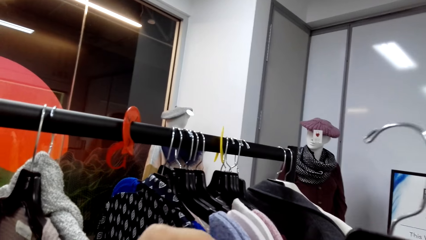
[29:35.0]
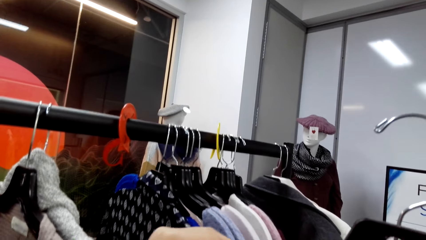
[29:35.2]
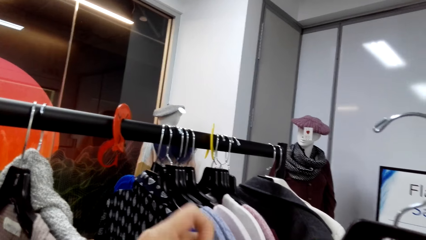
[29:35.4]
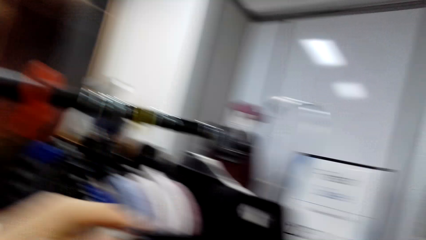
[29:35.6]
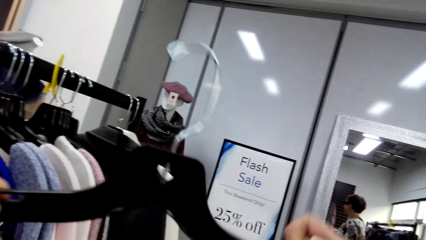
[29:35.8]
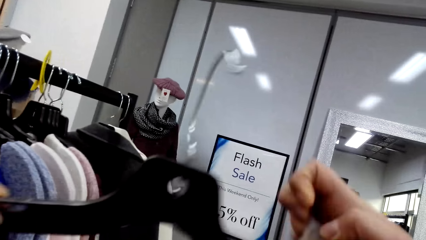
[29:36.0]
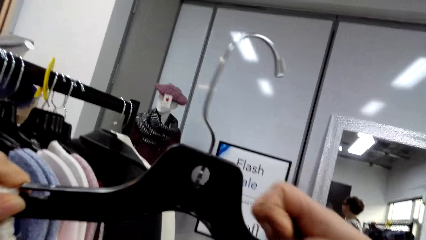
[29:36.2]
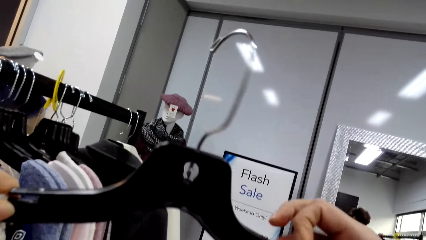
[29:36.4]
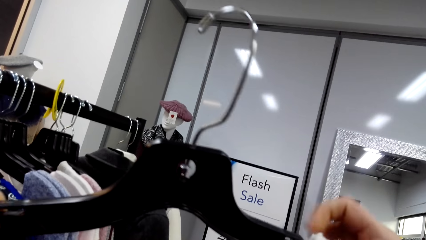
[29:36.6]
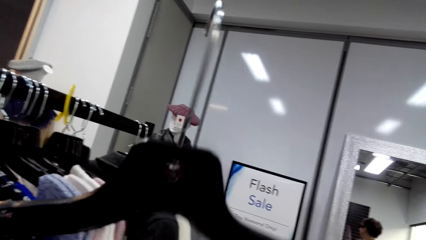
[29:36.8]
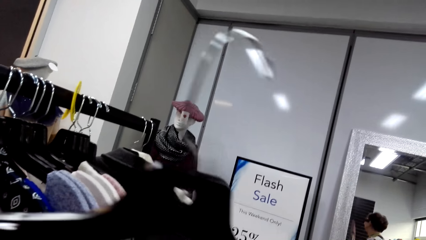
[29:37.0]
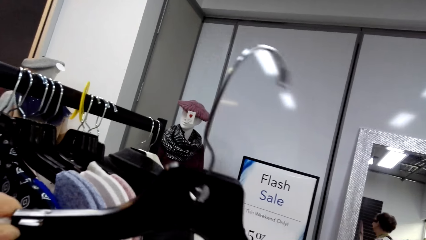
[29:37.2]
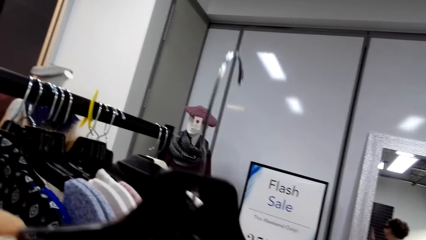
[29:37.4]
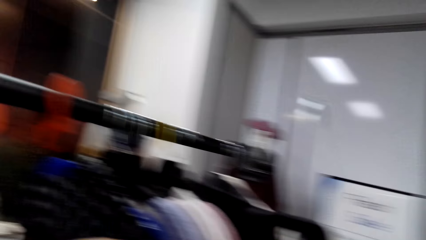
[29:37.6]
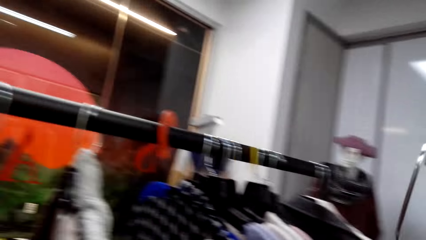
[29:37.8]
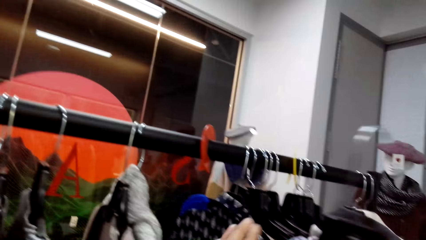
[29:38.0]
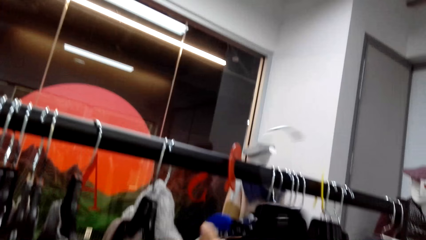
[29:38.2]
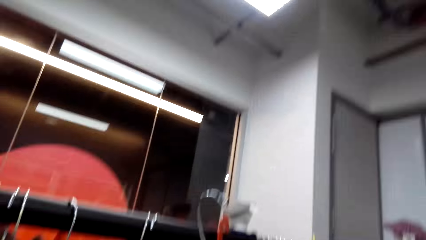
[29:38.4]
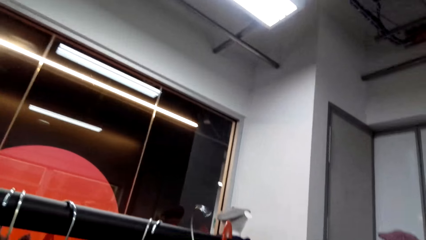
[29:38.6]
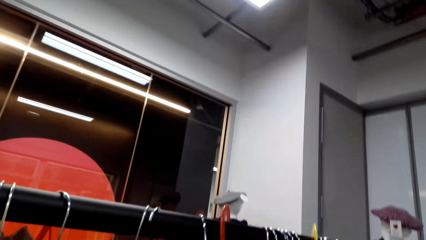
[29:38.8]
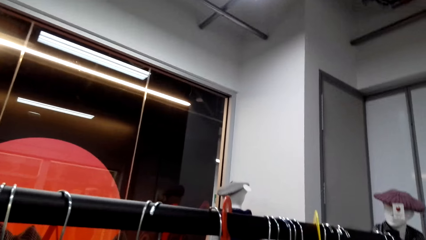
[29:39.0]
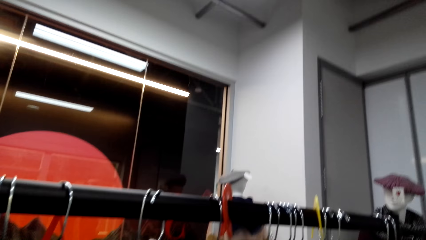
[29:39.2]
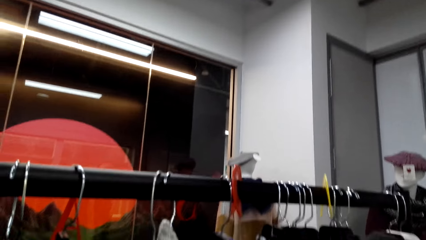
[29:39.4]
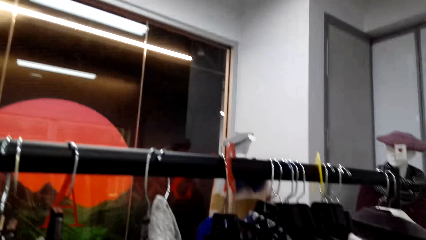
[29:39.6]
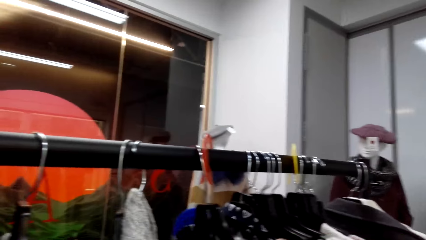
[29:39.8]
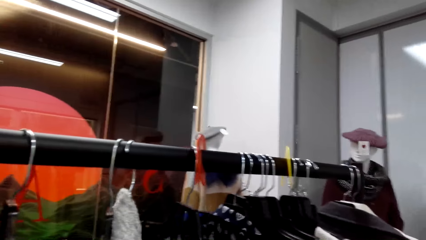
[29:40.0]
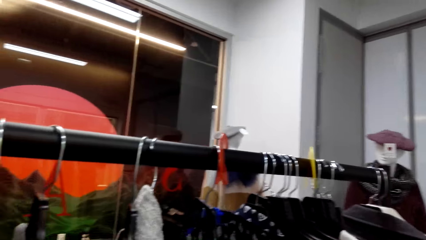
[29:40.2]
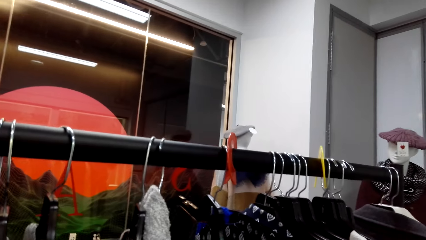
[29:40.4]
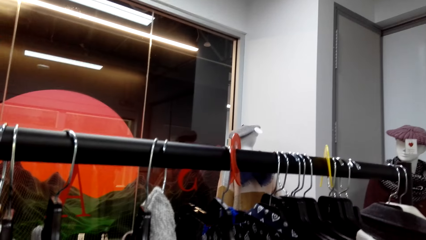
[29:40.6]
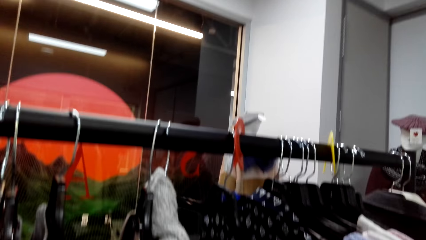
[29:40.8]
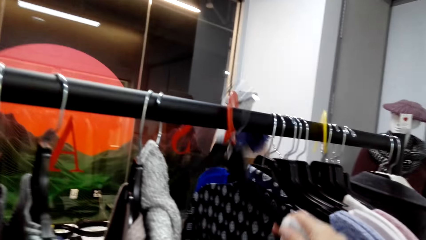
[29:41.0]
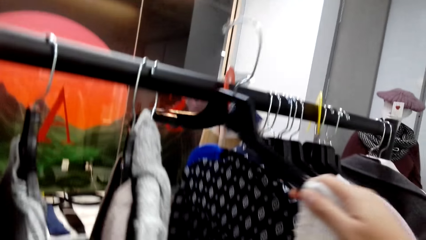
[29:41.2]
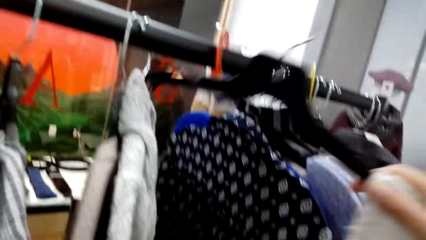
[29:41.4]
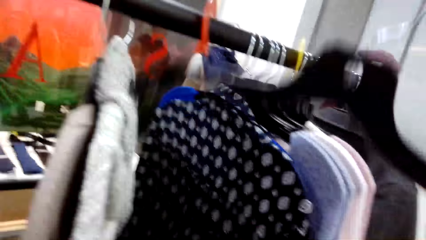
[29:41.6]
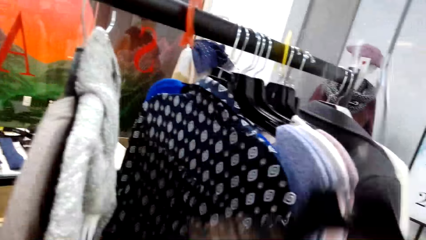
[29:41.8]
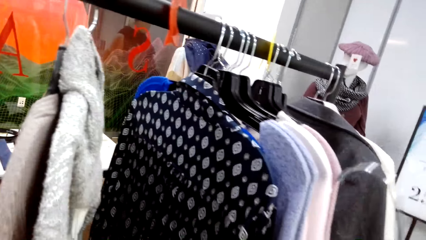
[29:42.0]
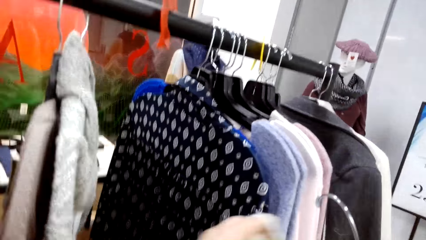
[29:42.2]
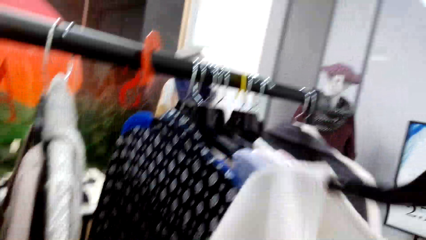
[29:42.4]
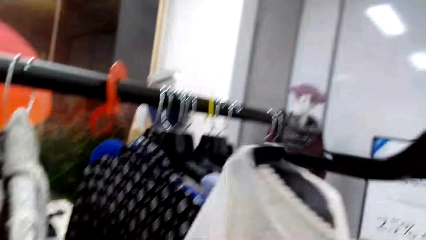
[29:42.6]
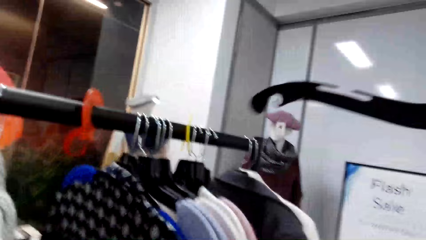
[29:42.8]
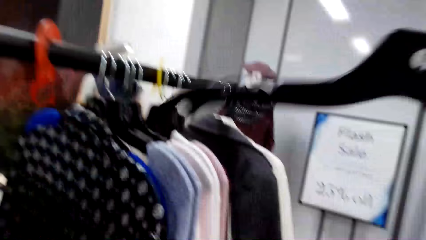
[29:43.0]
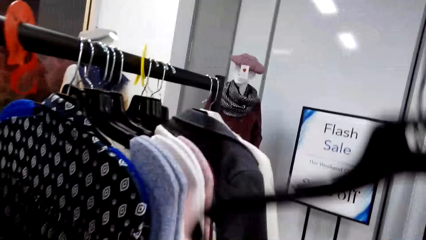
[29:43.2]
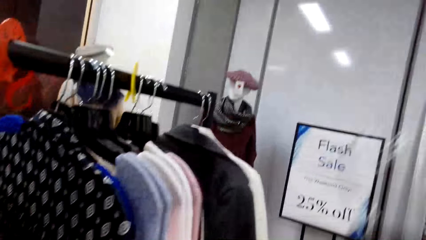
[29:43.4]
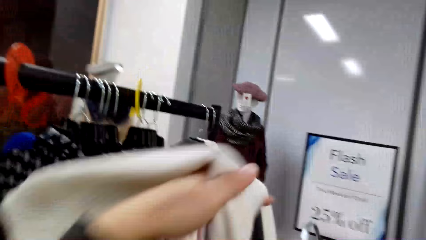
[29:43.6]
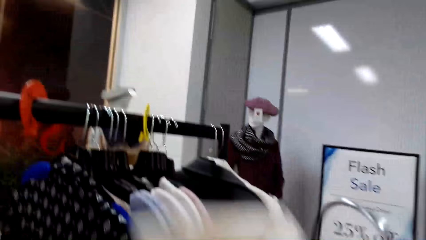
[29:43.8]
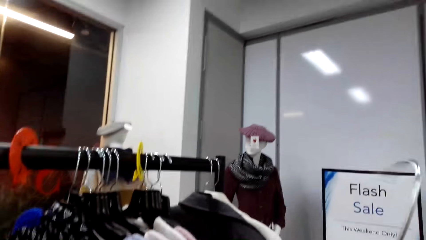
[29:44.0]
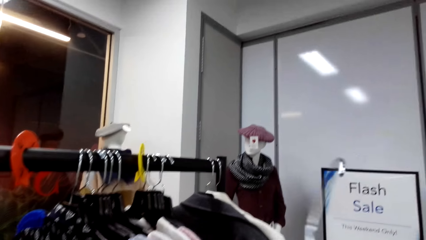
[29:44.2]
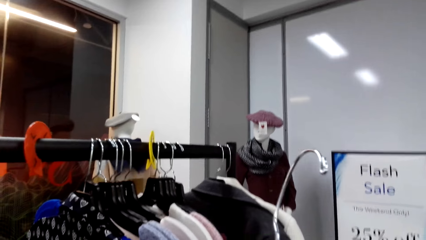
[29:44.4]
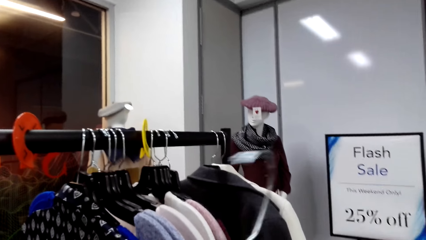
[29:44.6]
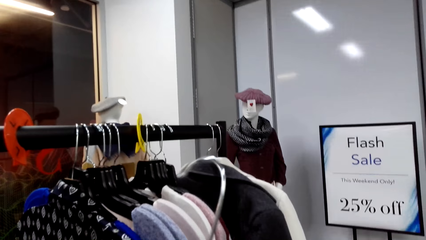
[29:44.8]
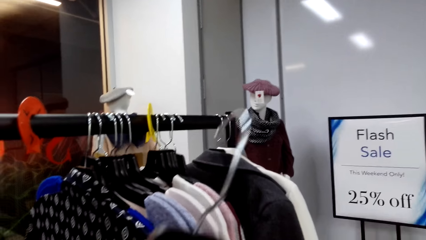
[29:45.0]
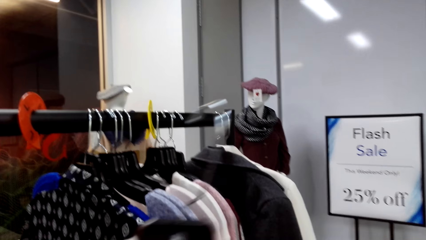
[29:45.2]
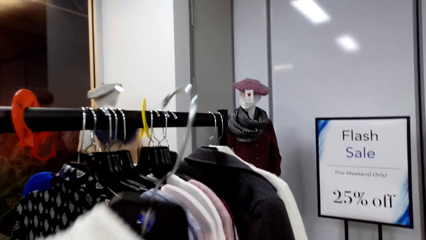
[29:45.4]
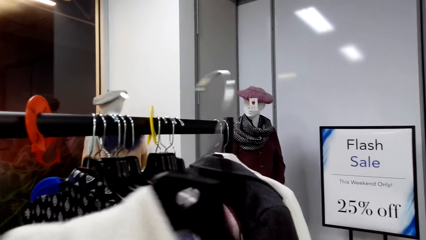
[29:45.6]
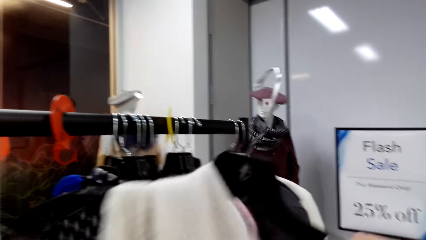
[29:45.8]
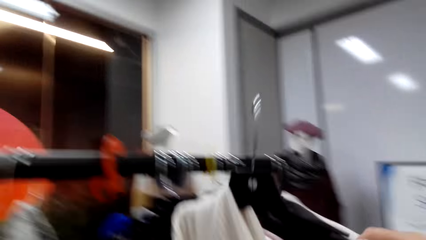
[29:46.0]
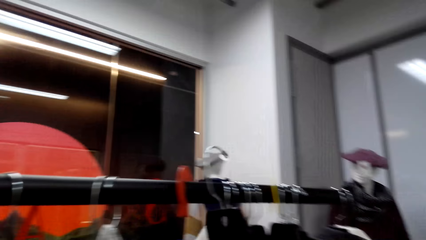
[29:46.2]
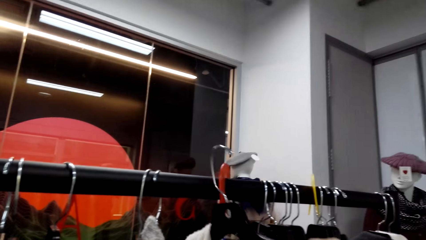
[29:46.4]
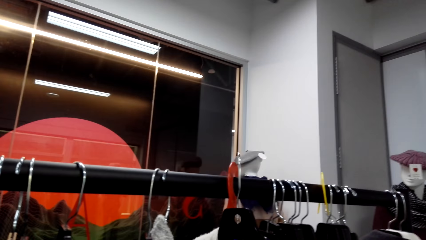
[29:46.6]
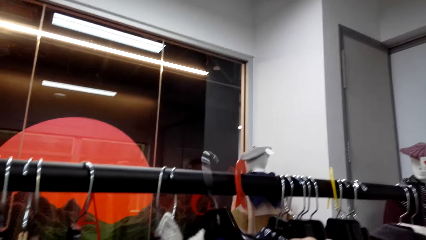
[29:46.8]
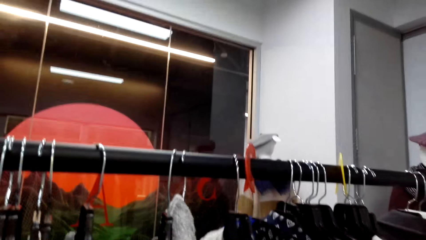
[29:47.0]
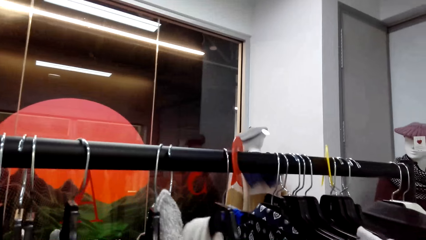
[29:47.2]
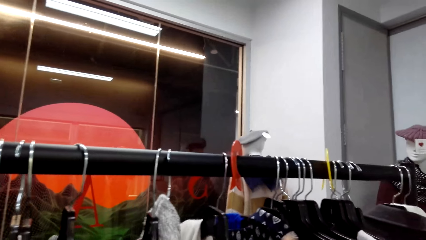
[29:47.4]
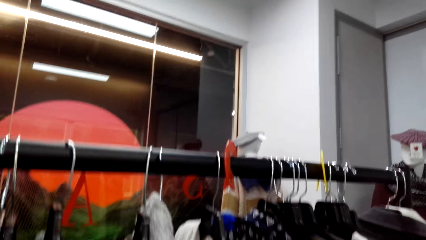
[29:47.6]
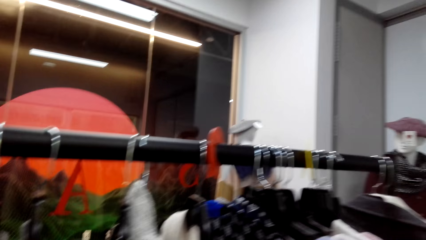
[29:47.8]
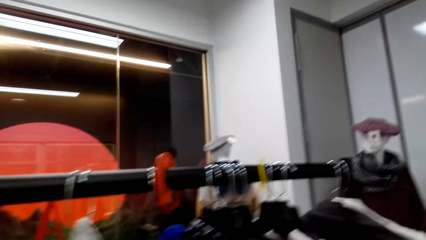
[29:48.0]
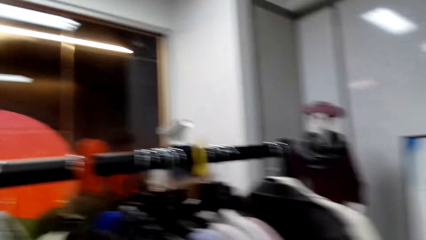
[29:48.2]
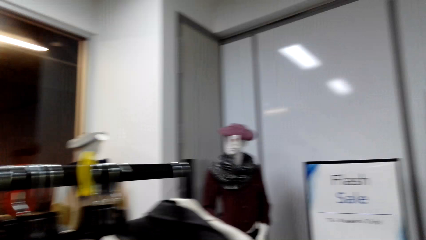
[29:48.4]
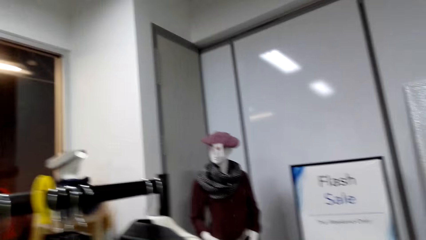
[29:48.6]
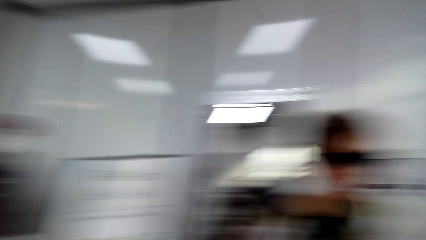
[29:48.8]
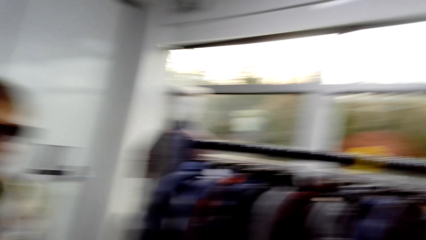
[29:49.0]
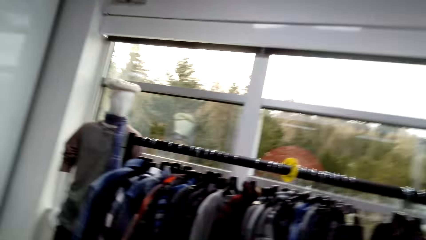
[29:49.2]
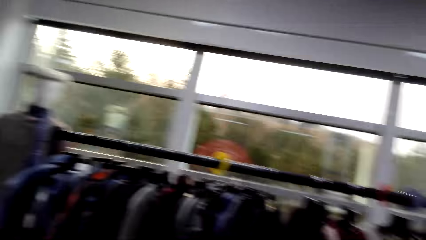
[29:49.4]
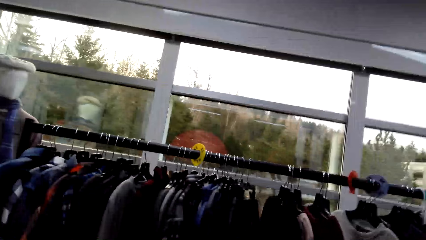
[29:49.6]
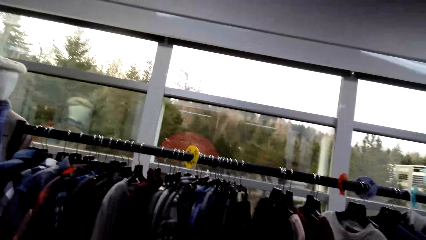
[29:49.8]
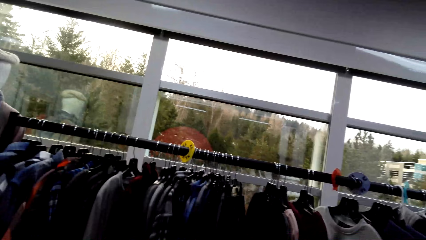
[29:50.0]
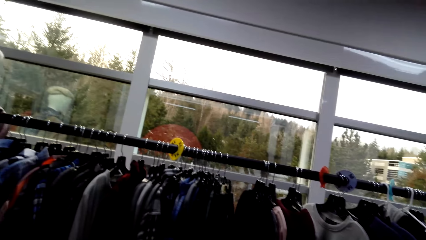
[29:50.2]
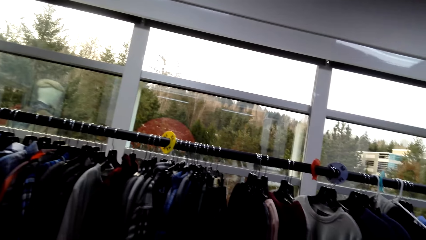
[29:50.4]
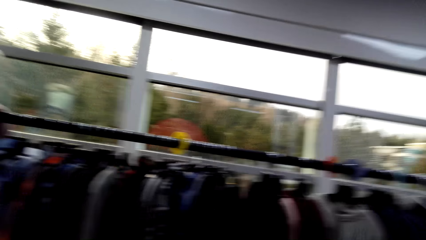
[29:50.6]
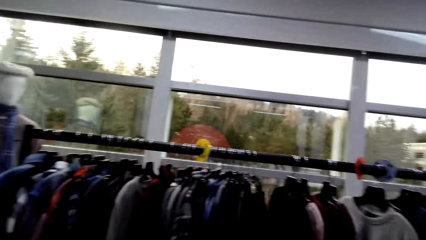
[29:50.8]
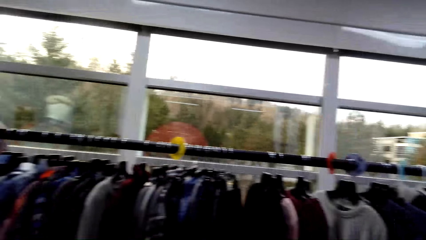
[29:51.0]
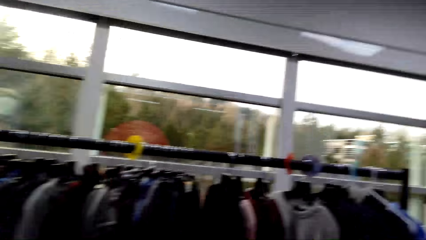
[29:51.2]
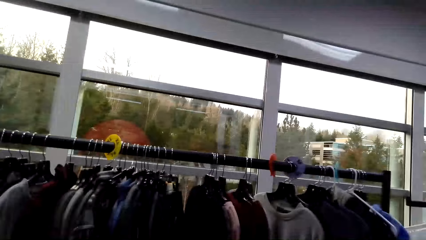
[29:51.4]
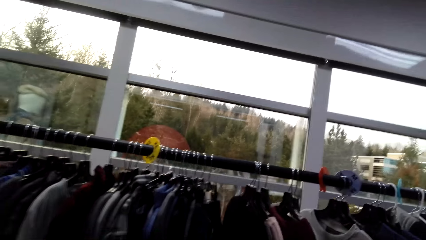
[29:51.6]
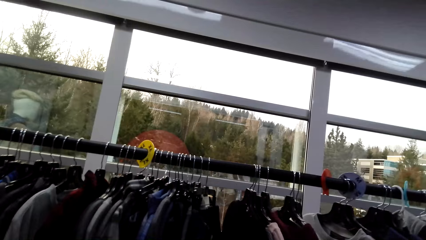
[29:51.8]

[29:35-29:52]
The camera wearer puts the sweater on the hanger. They hang the sweater. They pick a hanger. They remove a sweater from the hanger. They put the hanger back. They look around. They walk around.
